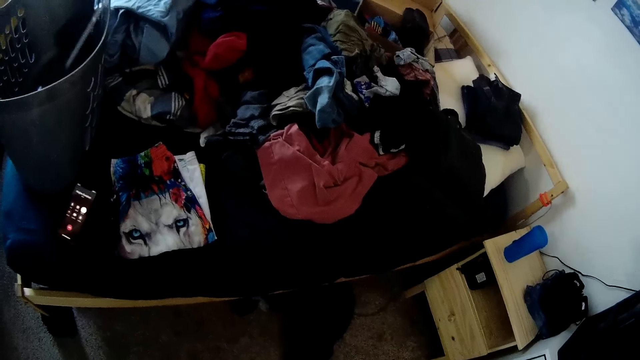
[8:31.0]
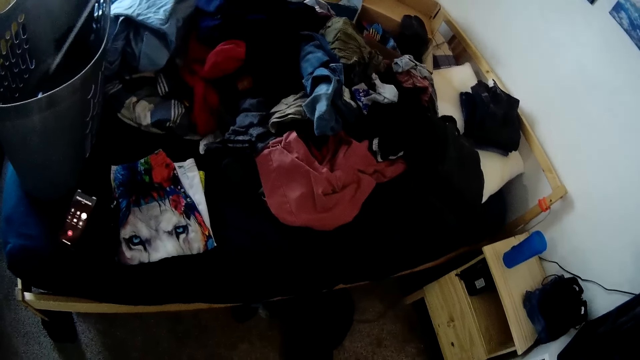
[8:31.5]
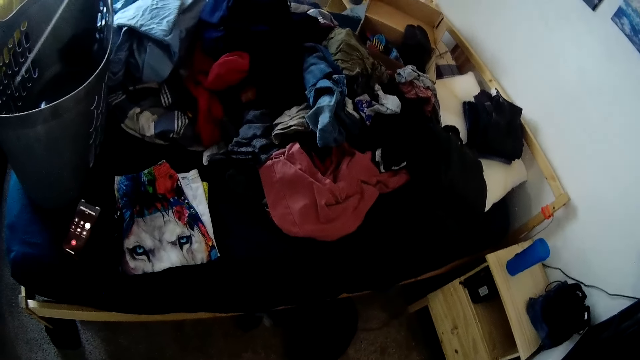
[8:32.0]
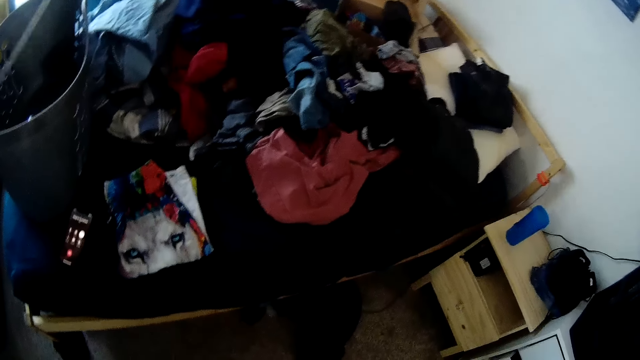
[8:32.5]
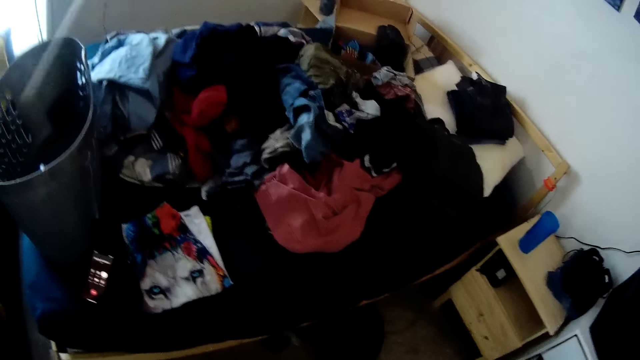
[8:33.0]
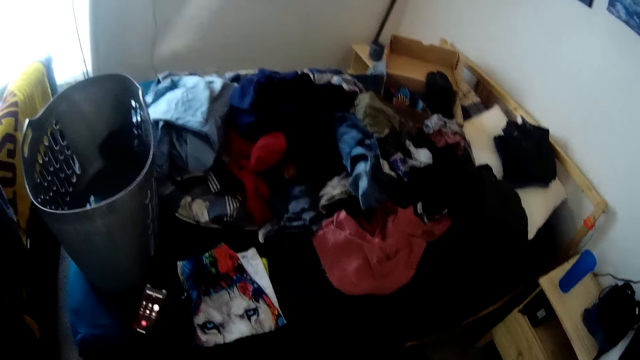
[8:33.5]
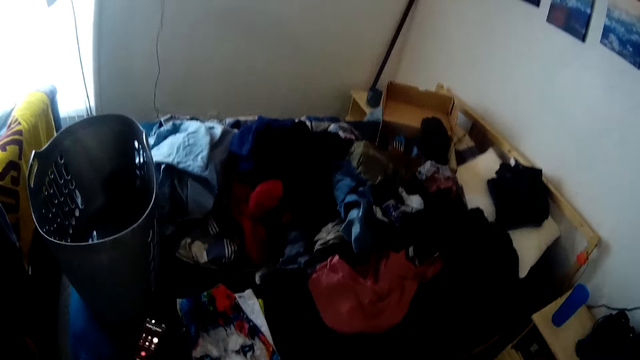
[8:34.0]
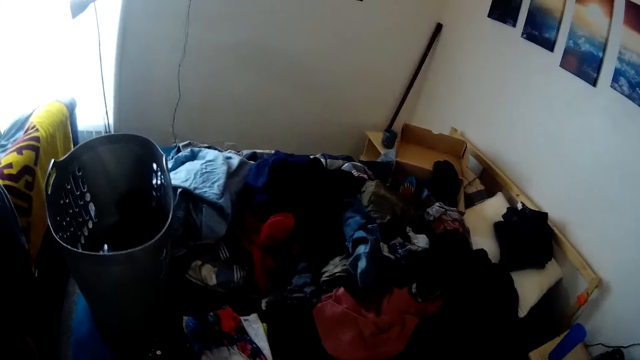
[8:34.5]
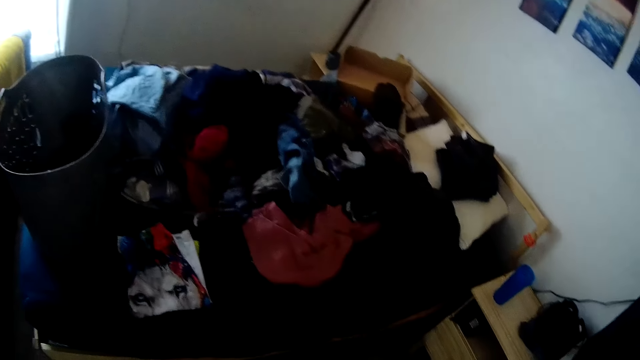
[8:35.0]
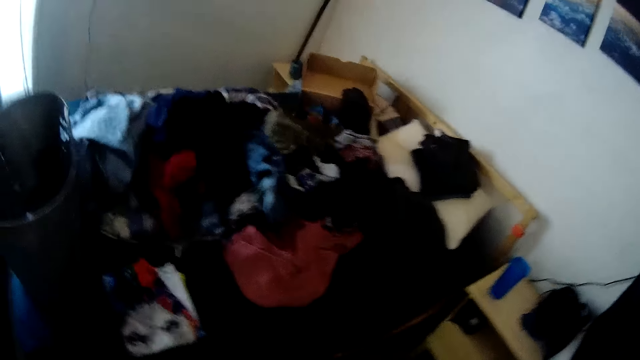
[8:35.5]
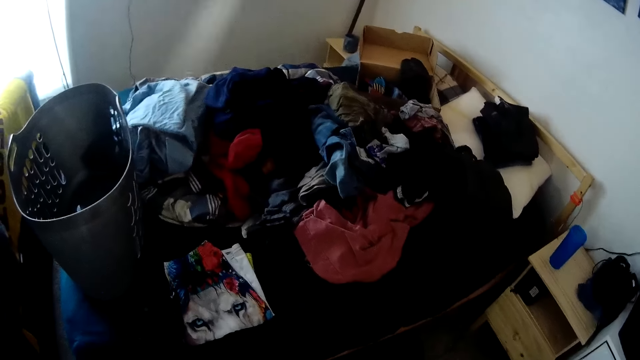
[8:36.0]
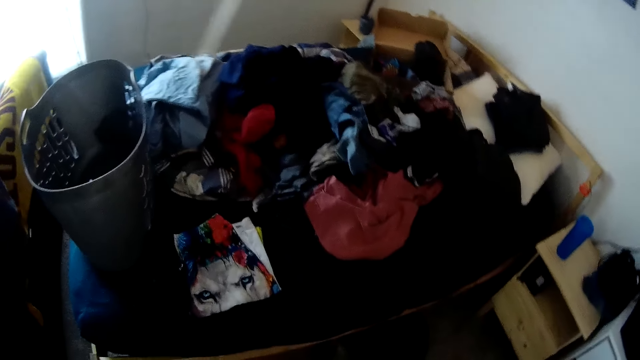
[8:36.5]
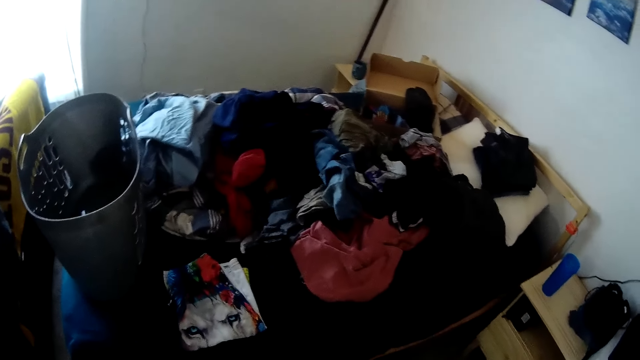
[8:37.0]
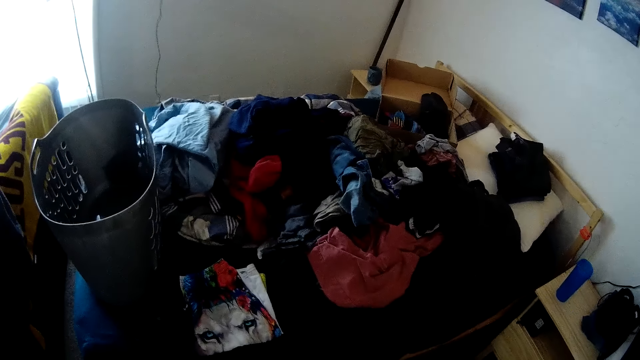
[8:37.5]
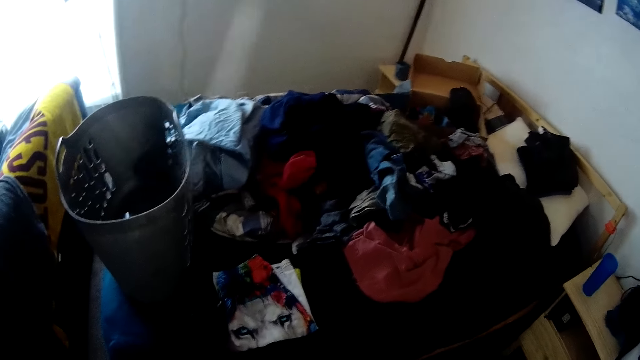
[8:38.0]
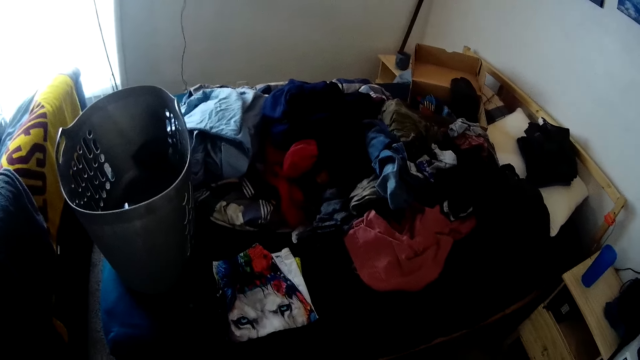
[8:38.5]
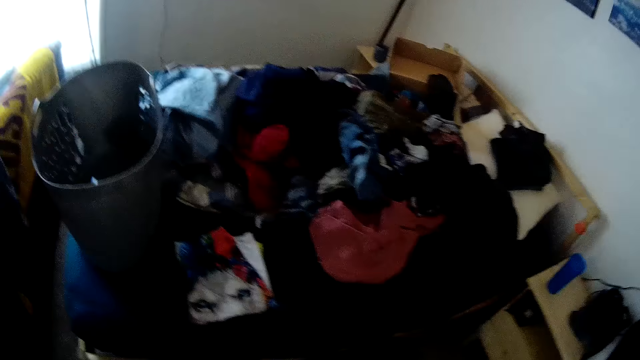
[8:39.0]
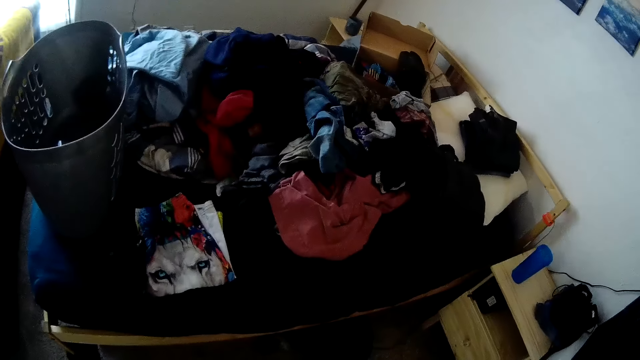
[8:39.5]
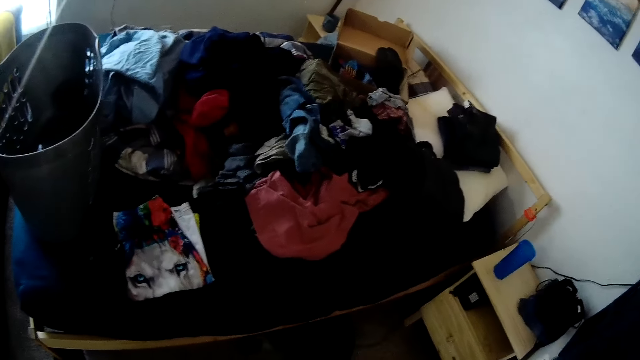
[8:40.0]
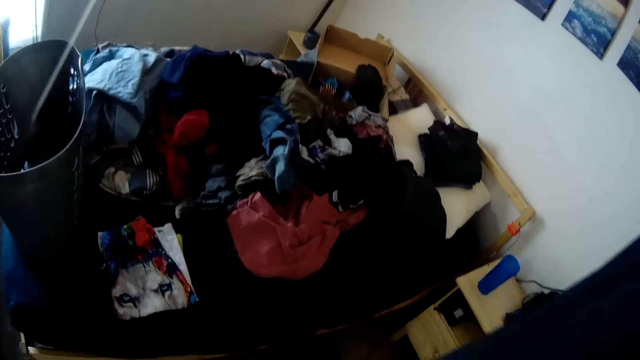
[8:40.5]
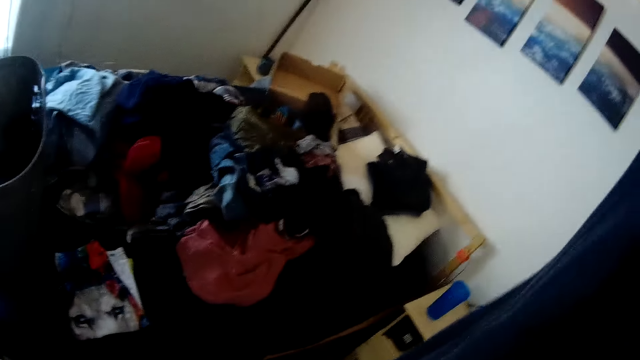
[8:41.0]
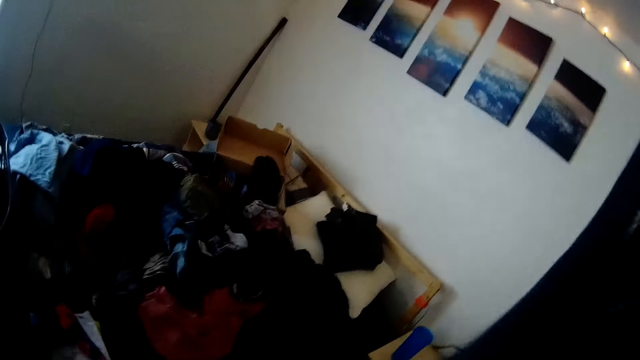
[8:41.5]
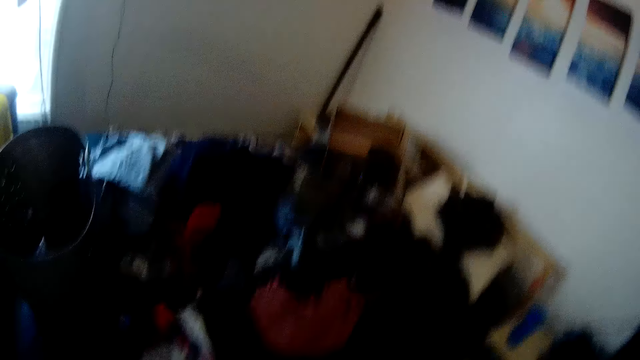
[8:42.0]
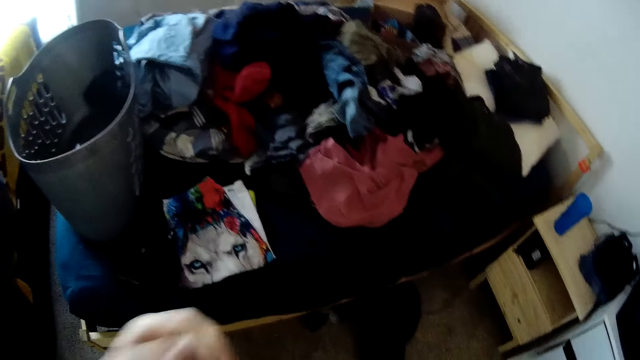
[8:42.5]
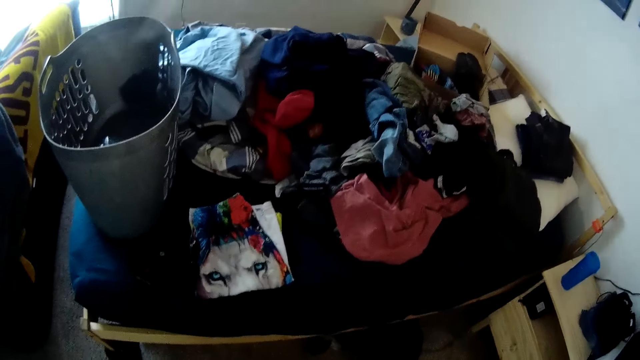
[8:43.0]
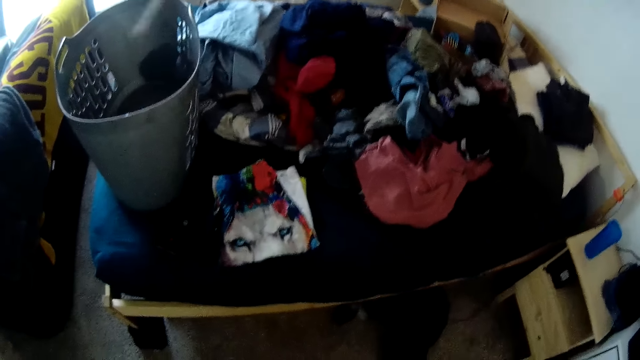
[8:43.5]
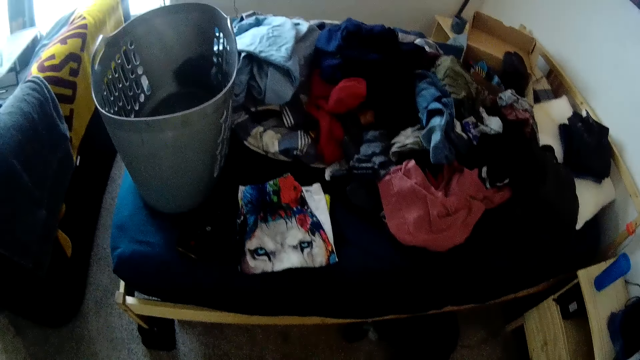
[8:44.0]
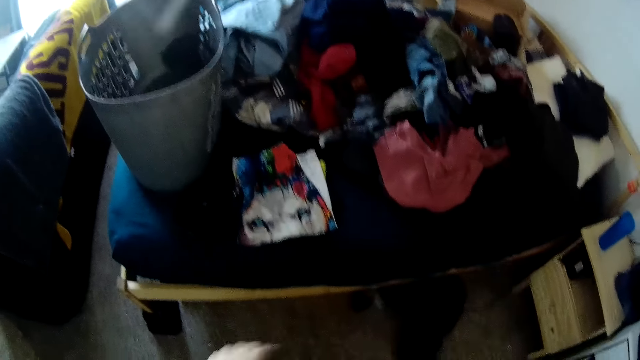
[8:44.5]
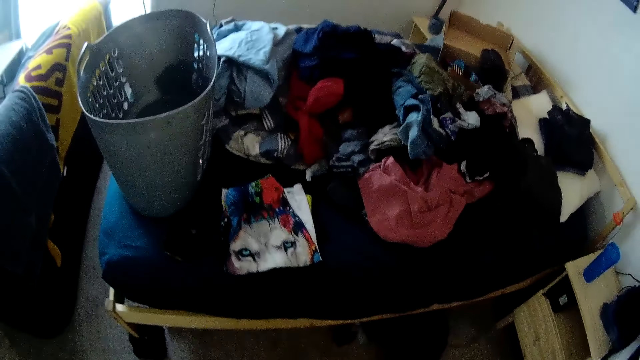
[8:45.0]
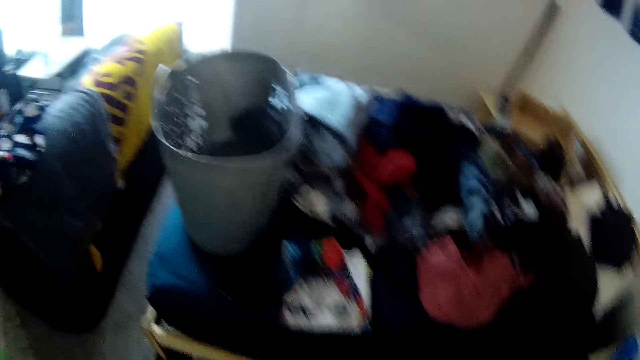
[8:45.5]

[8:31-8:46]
The camera wearer folds the pair of trousers with both hands.

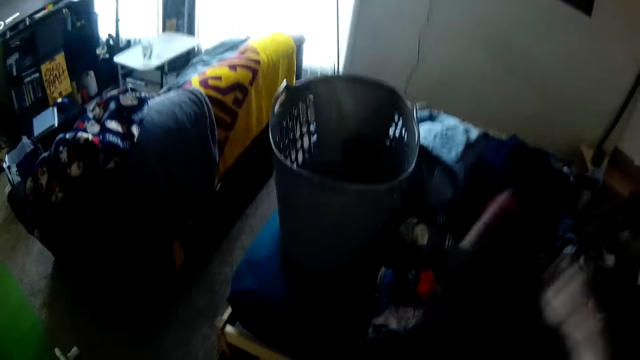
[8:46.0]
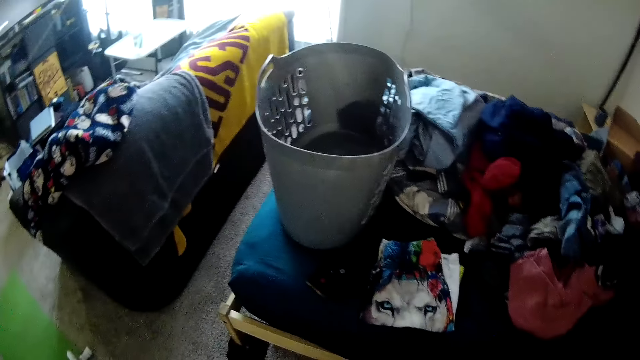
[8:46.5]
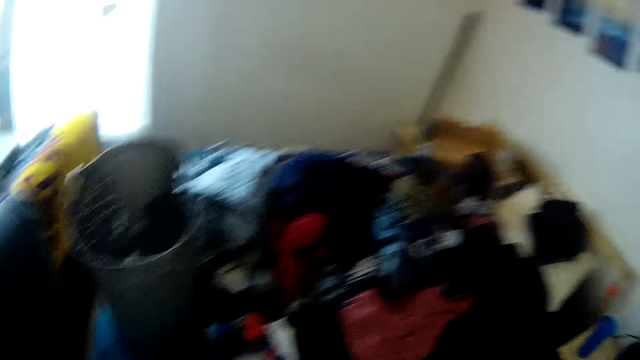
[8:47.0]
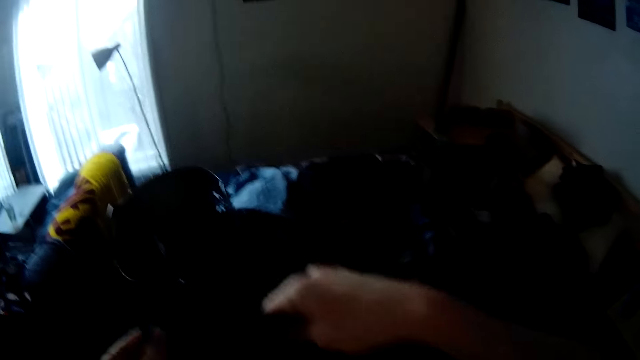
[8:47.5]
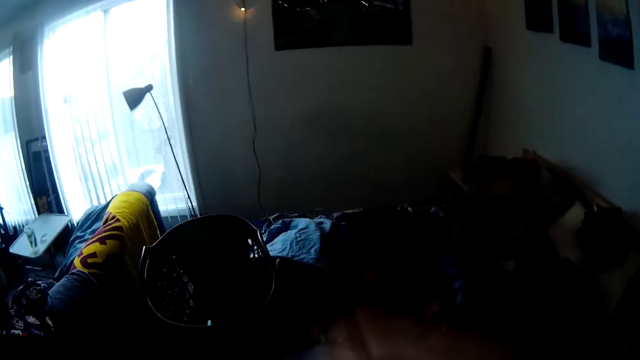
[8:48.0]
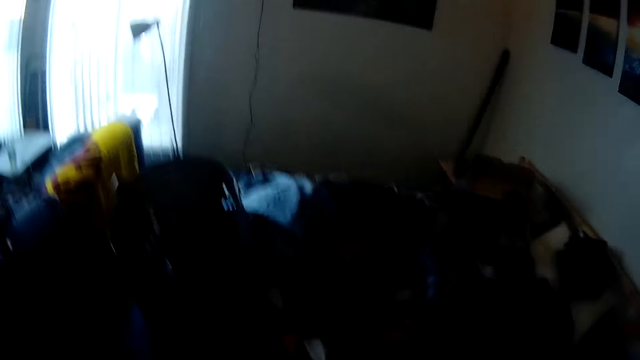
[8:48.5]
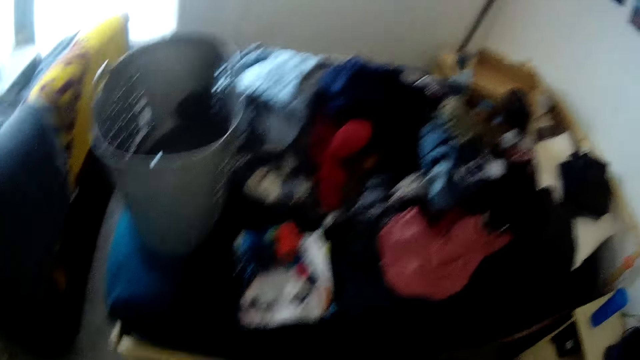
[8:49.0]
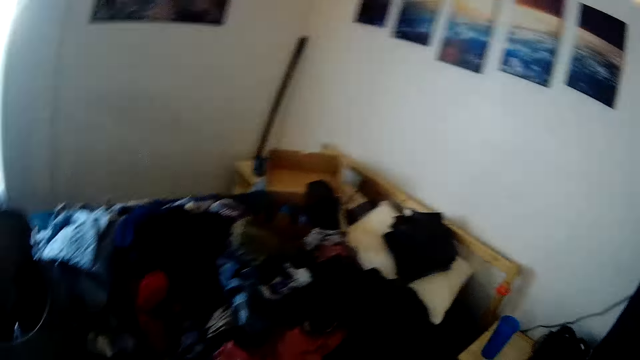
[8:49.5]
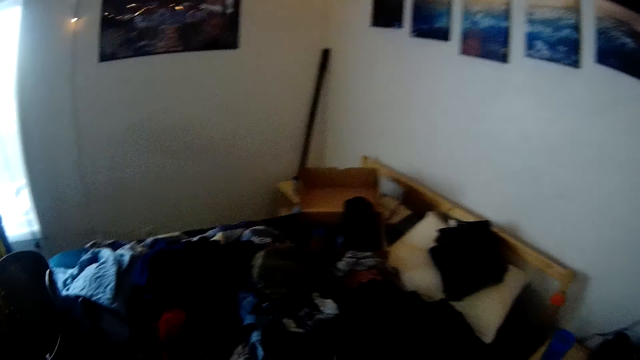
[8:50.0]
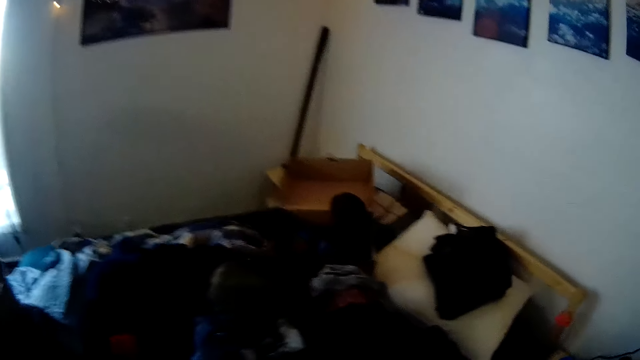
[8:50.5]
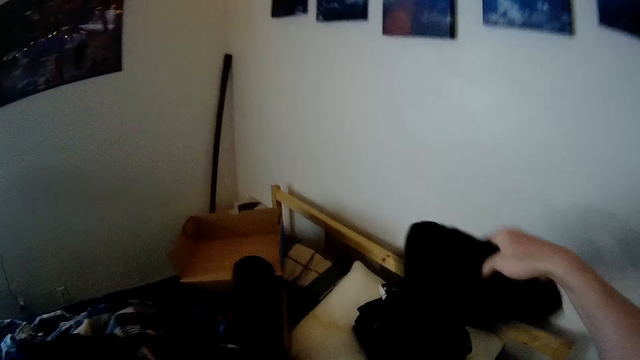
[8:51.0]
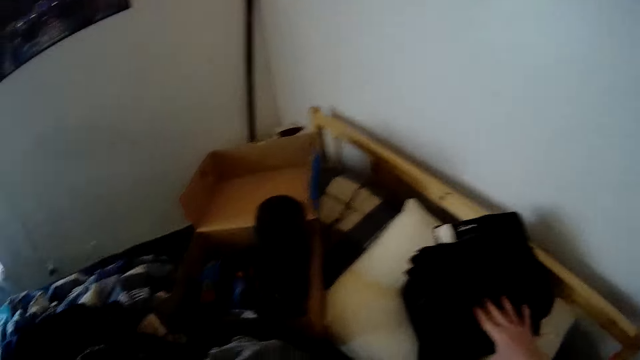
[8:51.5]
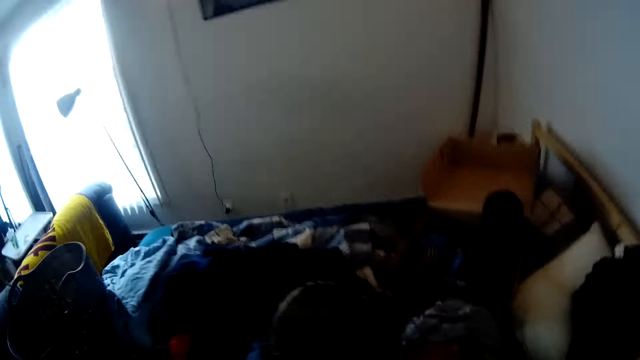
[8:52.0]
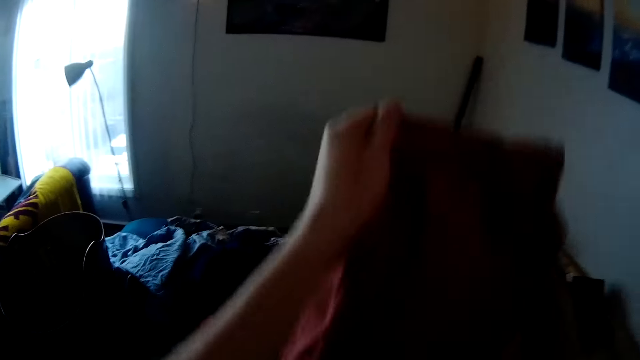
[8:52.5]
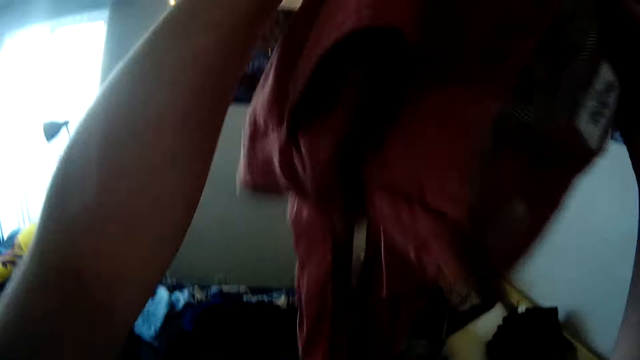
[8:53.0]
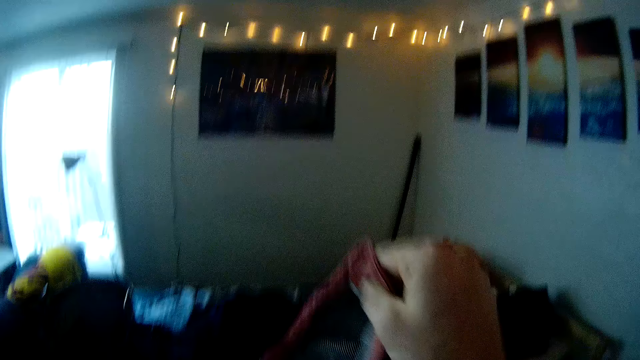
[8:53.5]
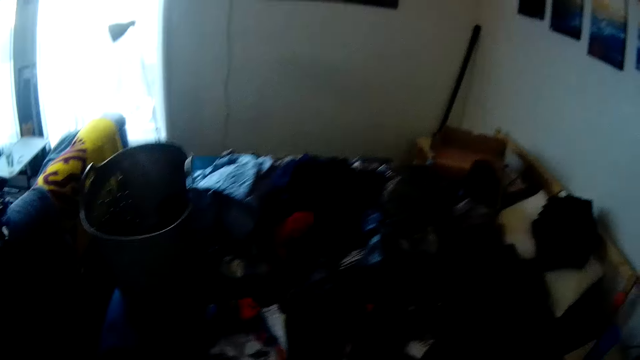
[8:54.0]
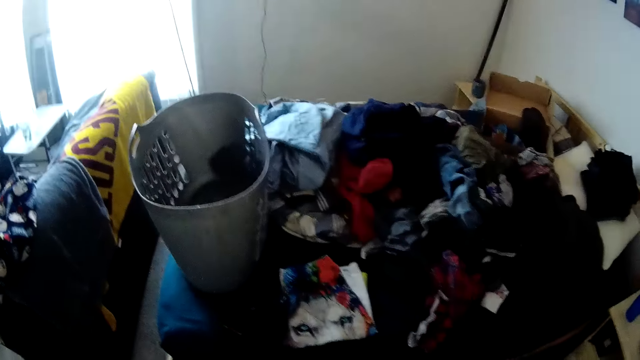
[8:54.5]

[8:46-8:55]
The camera wearer drops the pair of trousers on the bed with his right hand. He holds another cloth with both hands. He folds clothes on the bed.
